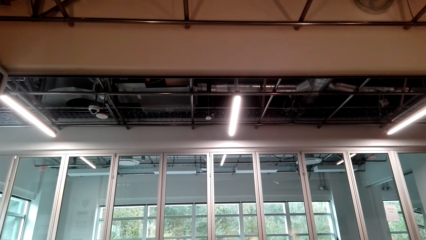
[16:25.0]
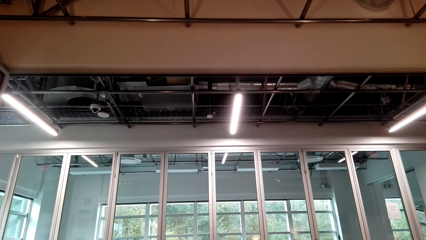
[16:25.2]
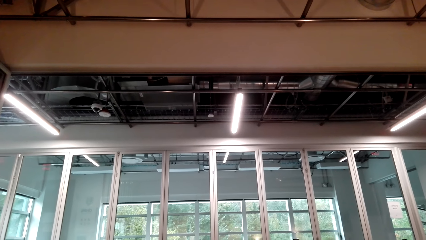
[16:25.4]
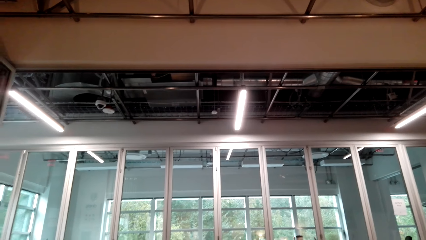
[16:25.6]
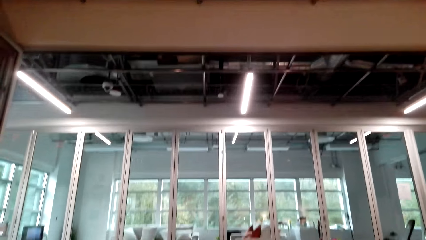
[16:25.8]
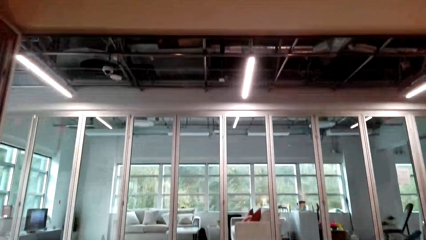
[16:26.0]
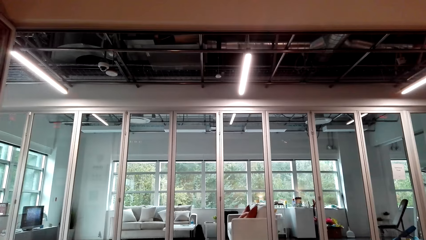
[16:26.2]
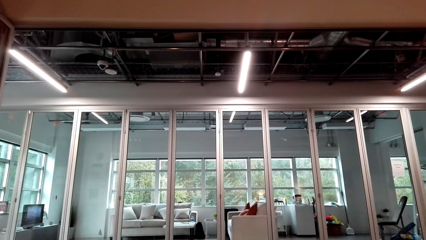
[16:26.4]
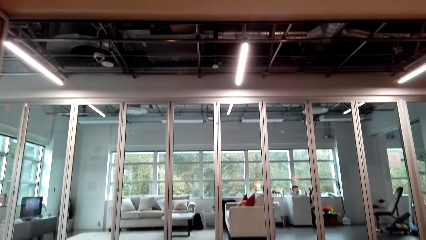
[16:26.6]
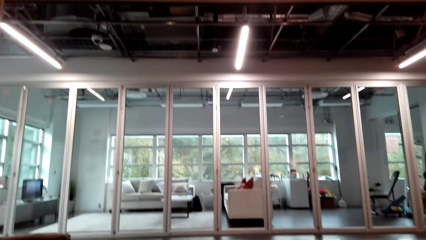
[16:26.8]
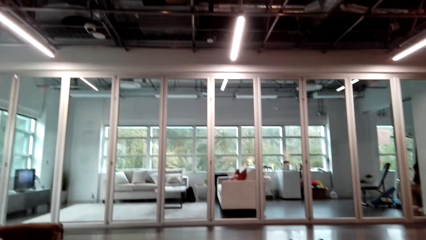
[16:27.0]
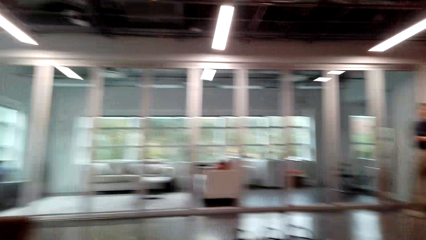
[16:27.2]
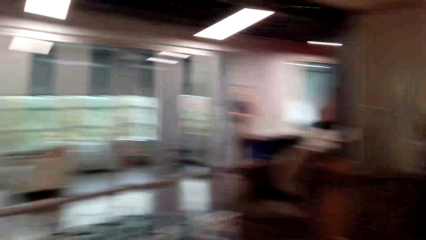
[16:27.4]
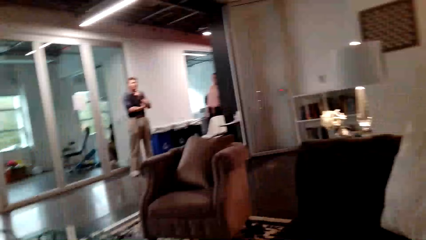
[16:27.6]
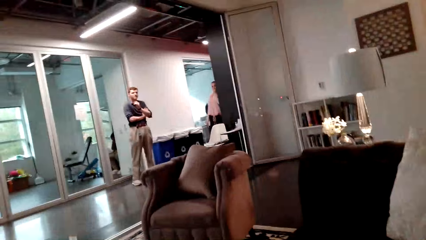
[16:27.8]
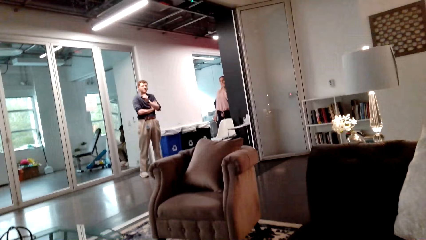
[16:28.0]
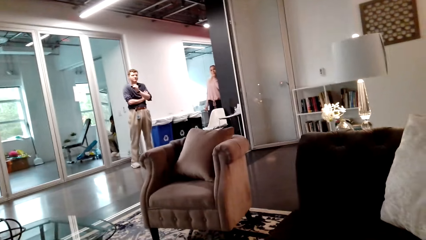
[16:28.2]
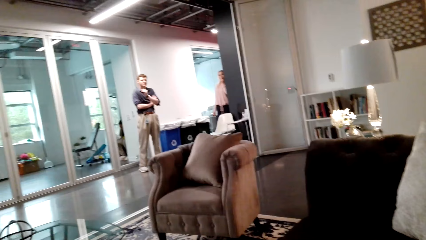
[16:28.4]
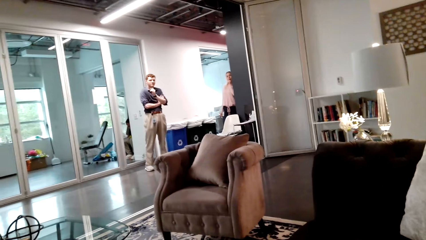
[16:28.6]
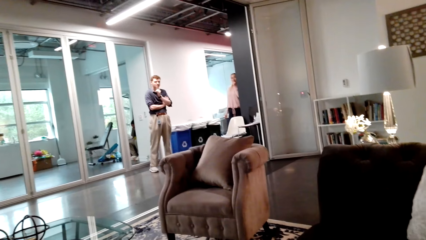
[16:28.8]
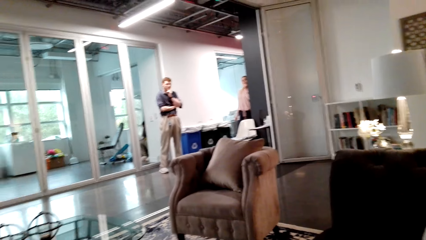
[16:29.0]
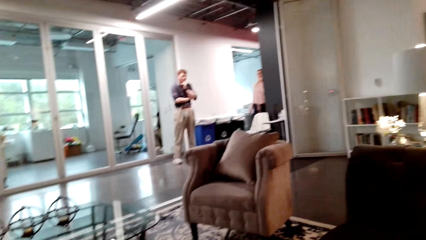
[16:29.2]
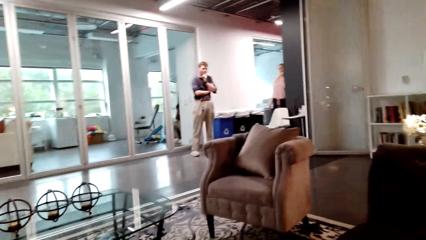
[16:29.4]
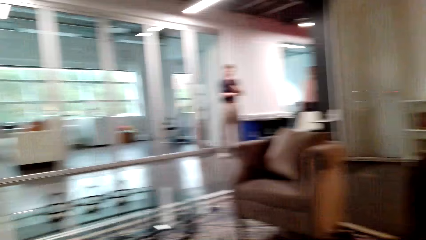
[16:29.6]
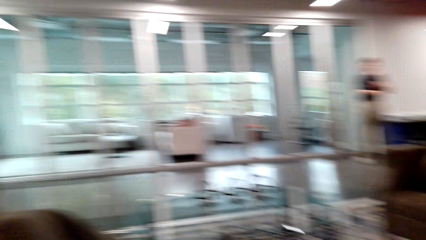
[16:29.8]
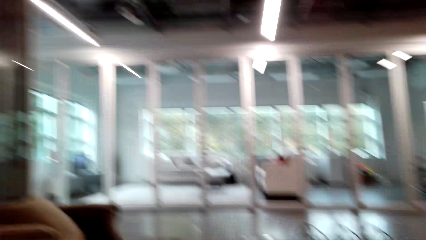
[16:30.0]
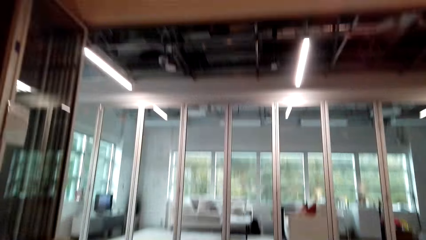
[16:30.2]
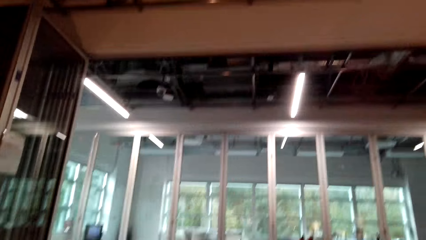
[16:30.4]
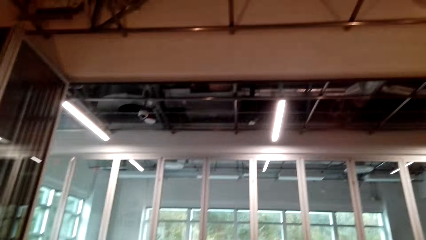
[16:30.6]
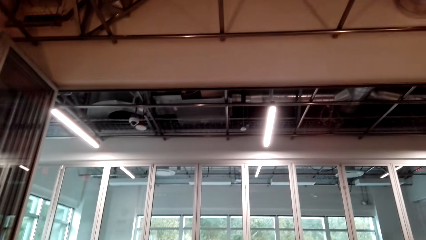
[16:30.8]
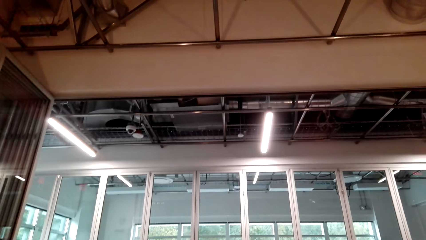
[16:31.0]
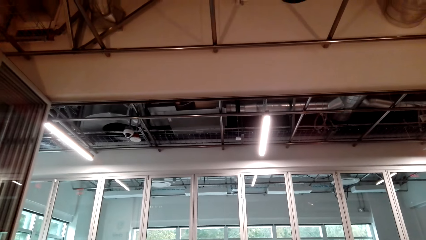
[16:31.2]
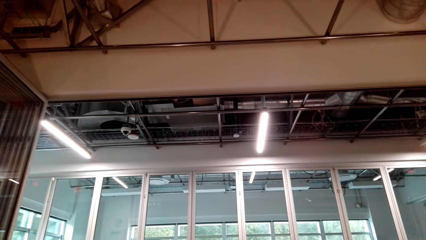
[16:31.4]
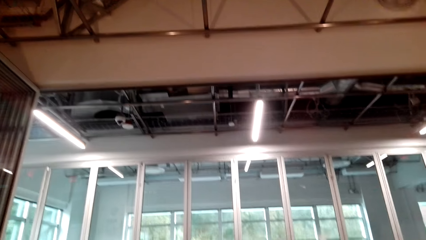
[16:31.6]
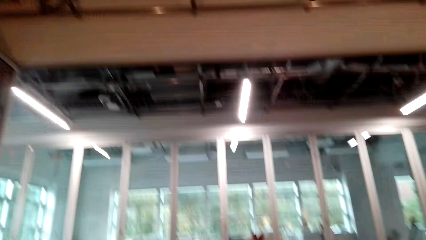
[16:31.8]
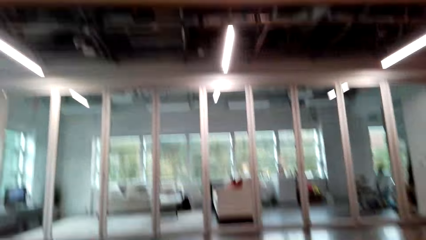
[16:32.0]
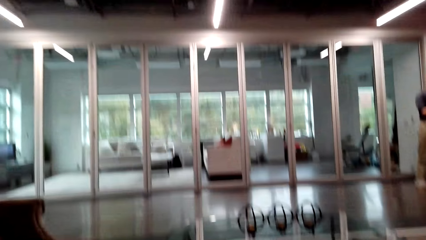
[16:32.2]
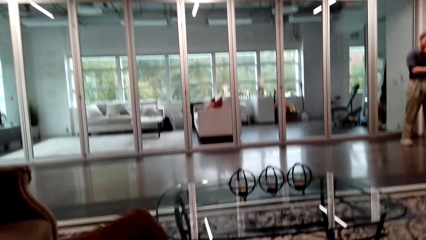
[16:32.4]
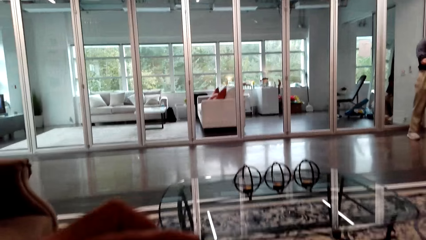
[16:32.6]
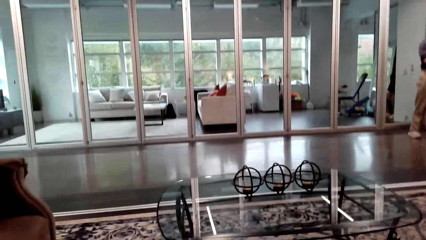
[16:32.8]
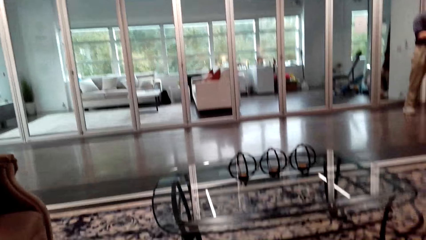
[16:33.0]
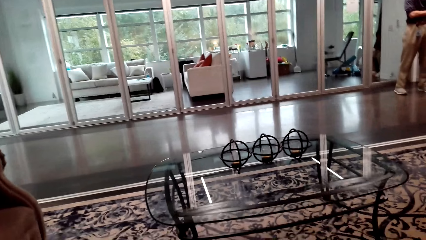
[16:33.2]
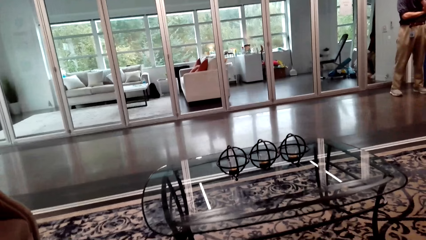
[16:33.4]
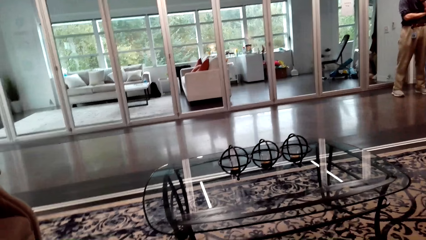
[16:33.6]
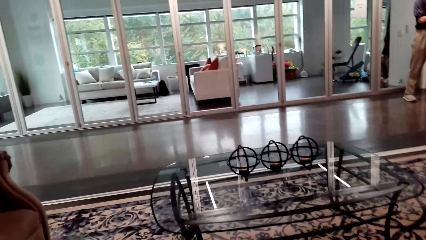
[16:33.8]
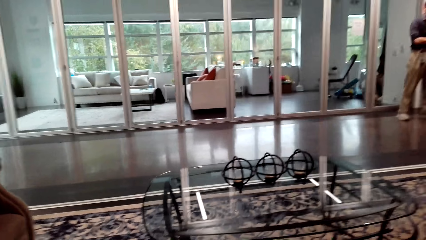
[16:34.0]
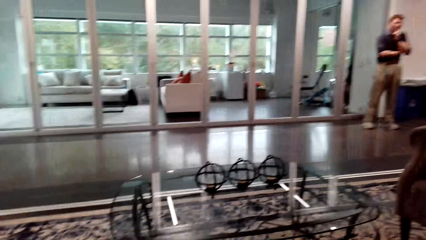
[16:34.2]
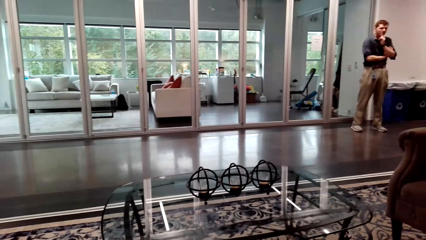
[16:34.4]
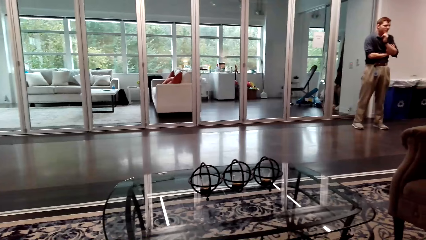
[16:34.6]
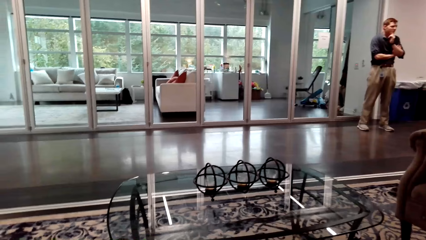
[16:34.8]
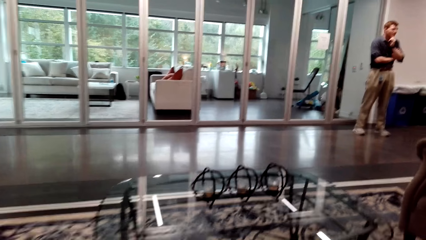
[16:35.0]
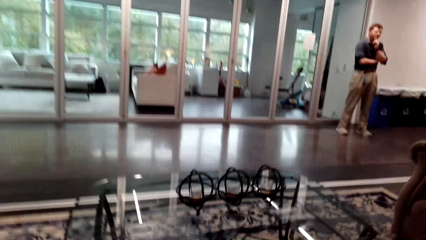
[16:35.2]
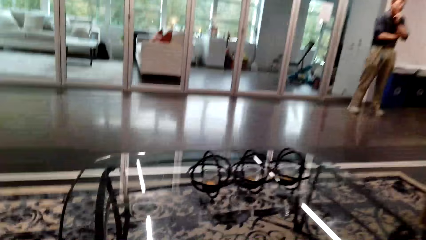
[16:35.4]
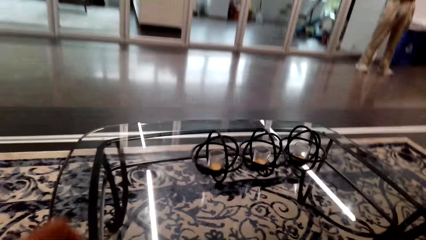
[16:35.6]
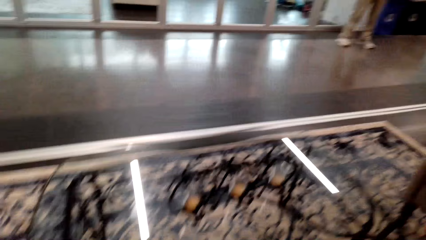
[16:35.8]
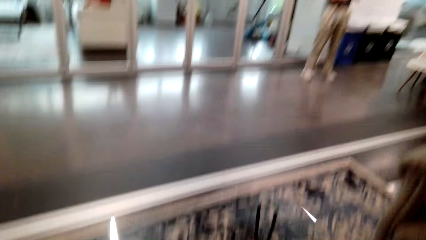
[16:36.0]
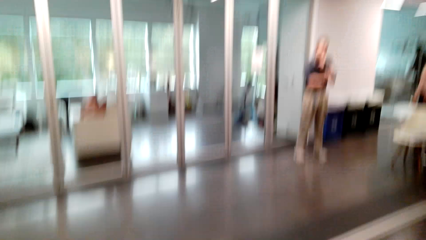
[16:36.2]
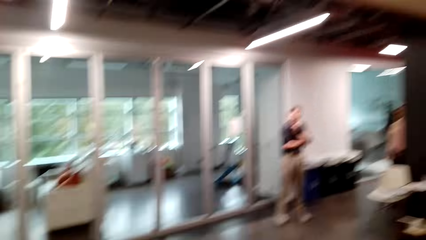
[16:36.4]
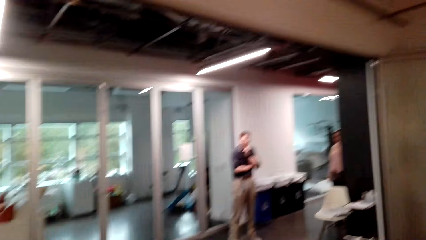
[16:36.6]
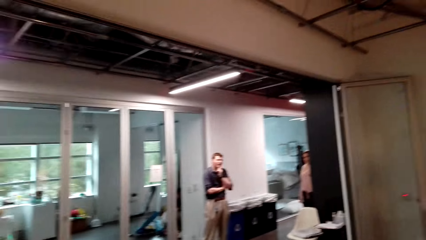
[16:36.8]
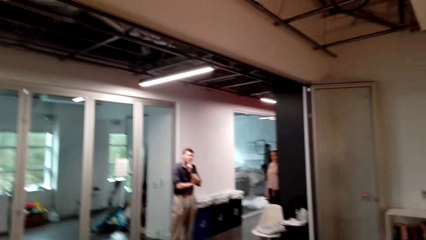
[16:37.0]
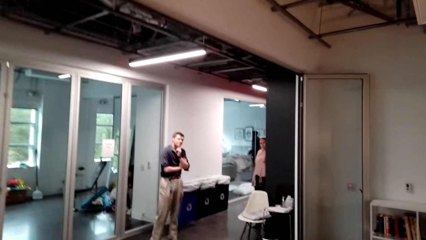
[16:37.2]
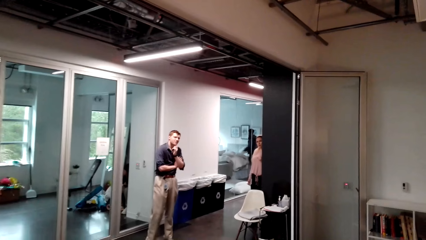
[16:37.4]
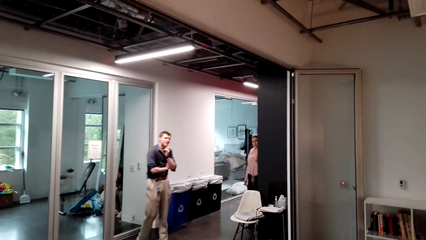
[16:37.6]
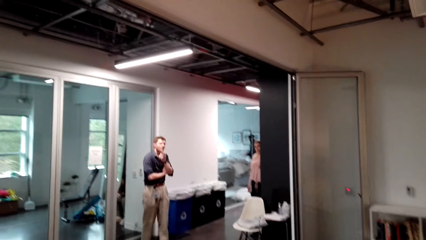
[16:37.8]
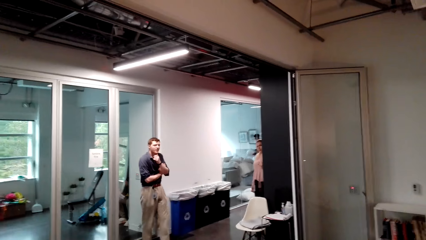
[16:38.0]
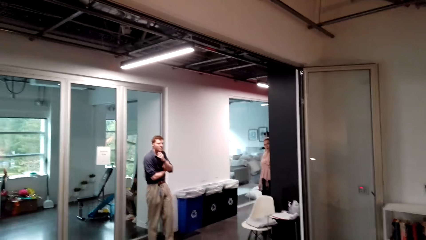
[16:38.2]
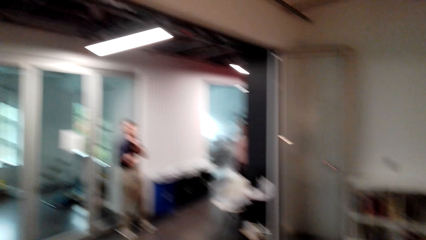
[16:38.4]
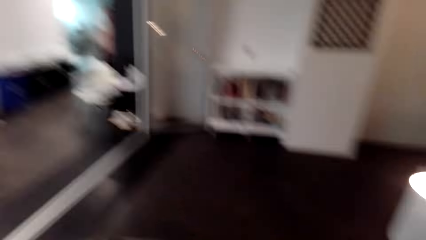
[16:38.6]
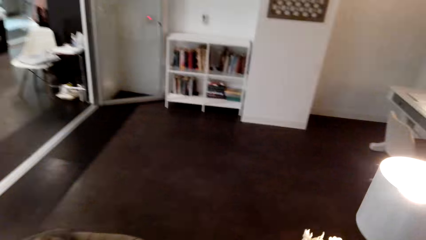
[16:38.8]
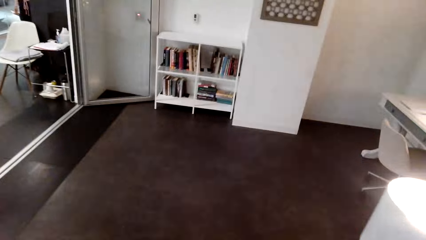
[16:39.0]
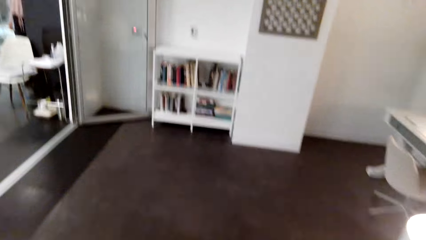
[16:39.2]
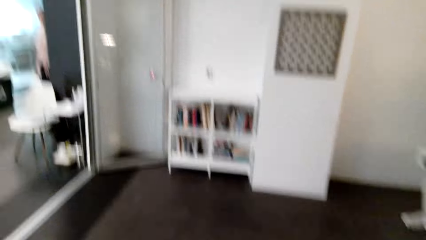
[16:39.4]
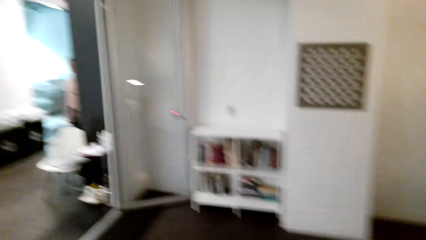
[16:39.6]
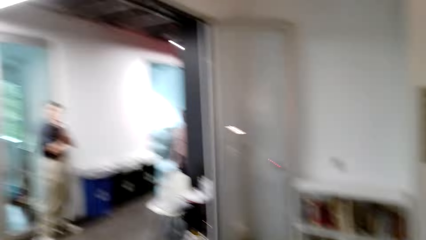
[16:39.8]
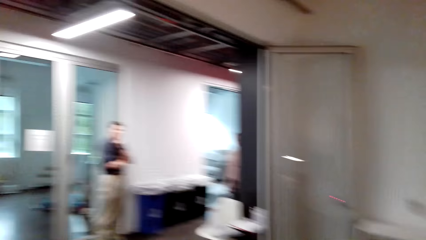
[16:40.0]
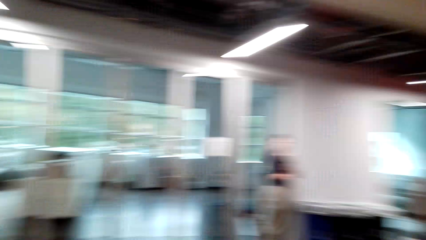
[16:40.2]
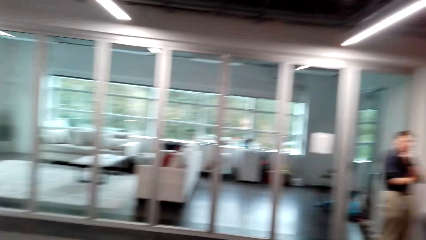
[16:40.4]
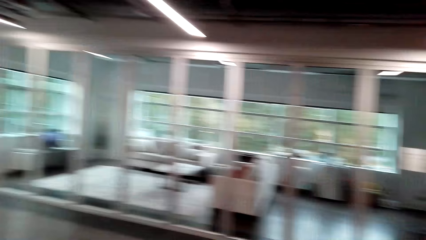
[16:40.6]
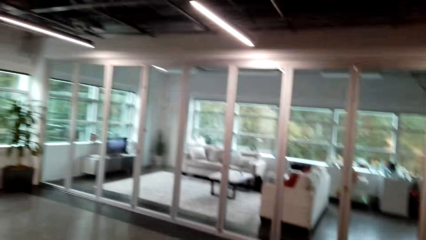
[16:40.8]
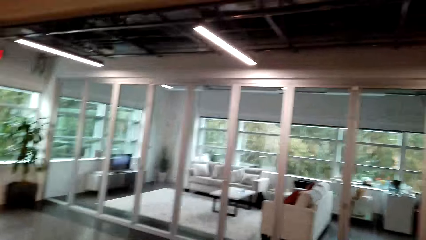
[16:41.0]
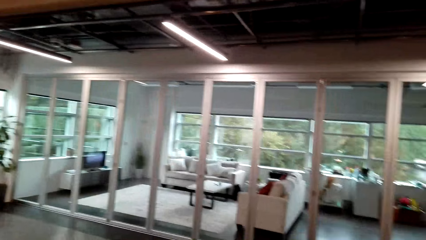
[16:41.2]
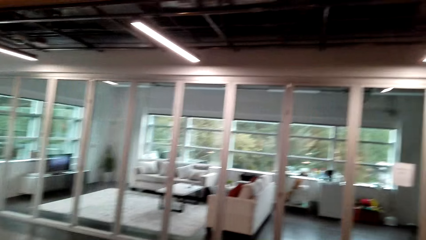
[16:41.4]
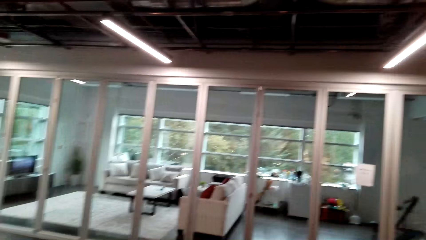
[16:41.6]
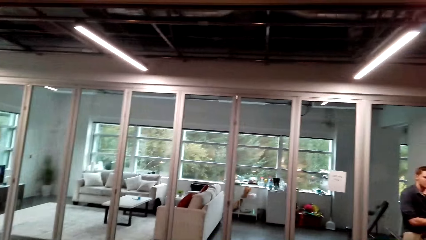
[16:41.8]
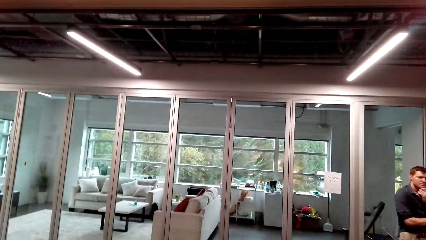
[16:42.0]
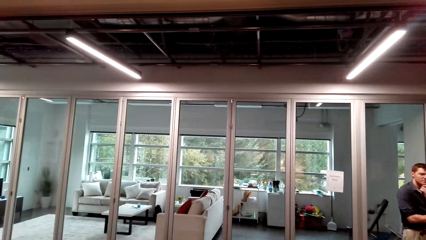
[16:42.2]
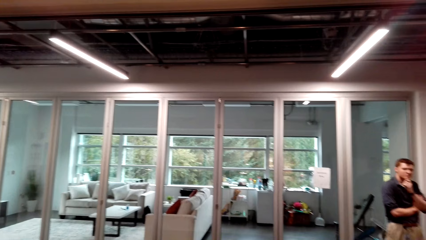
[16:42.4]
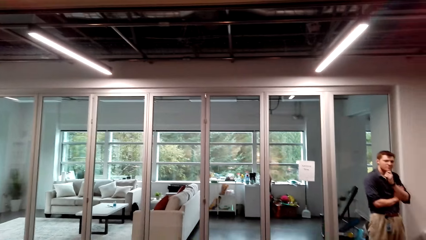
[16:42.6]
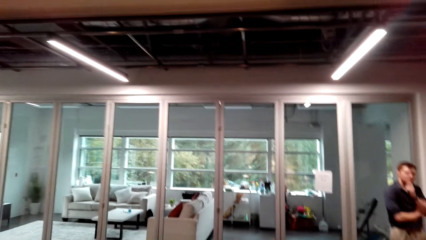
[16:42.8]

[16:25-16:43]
A person communicates to the camera wearer. The camera wearer looks around. Another person interacts to the camera wearer. The camera wearer walks around the room. They converse.
